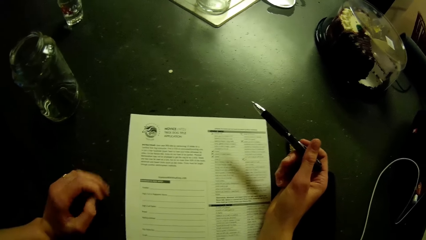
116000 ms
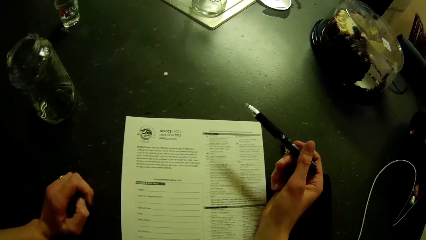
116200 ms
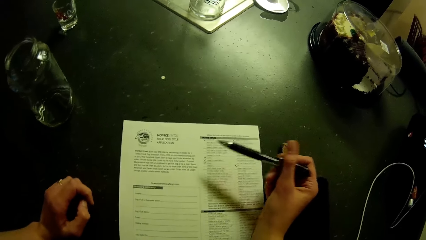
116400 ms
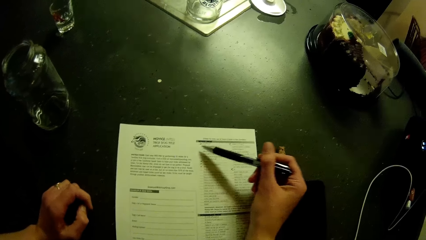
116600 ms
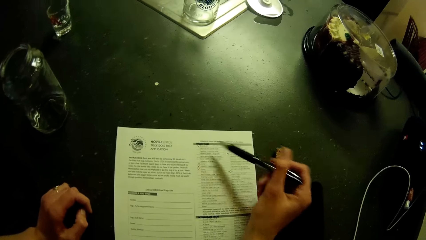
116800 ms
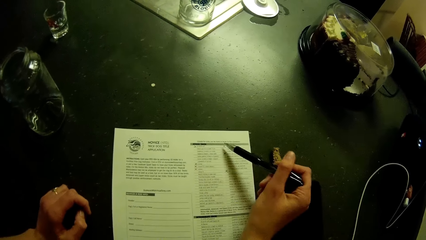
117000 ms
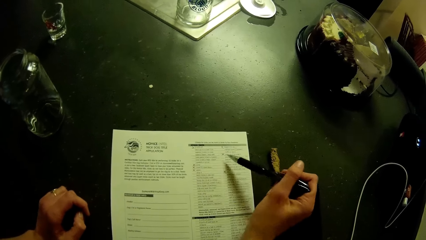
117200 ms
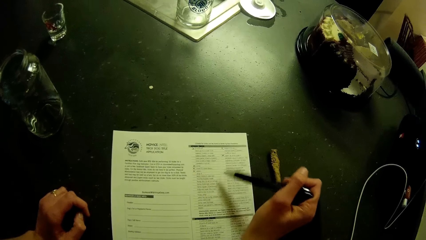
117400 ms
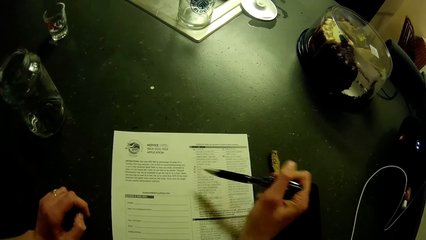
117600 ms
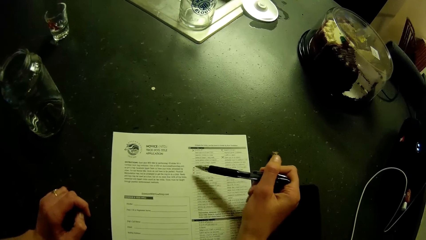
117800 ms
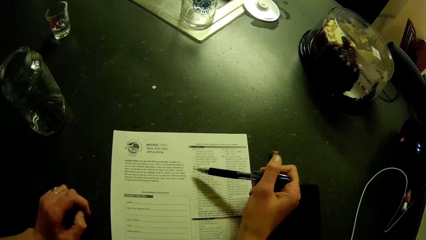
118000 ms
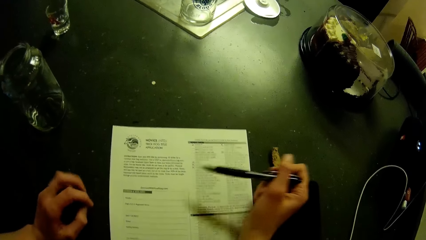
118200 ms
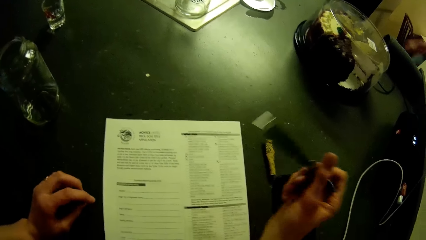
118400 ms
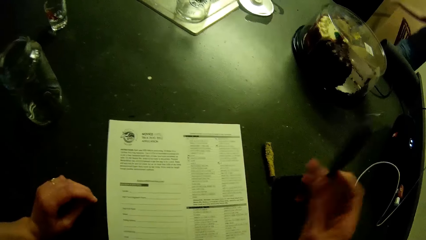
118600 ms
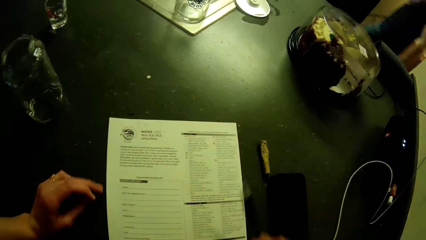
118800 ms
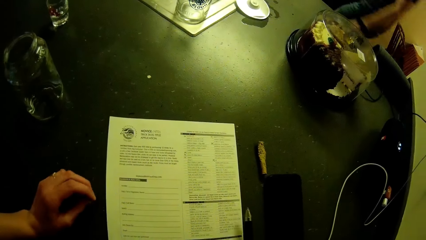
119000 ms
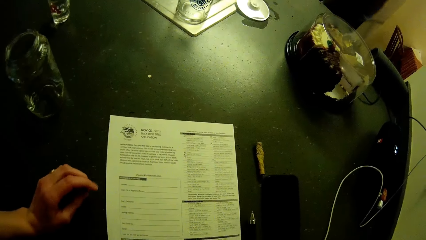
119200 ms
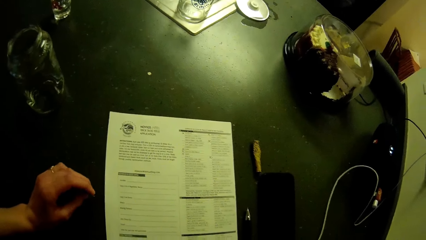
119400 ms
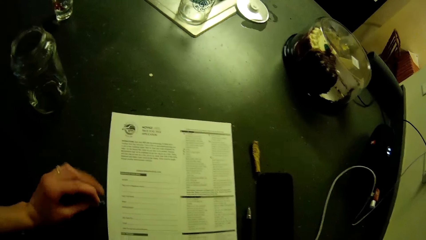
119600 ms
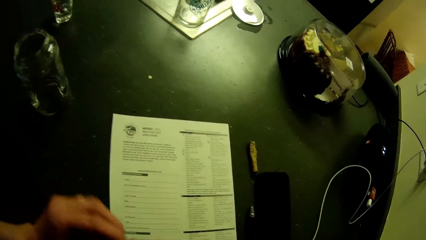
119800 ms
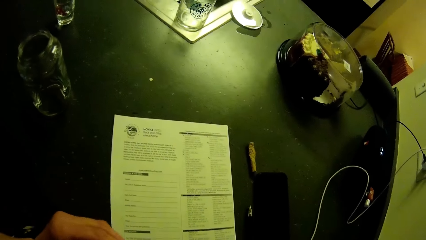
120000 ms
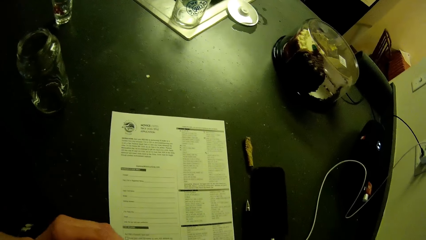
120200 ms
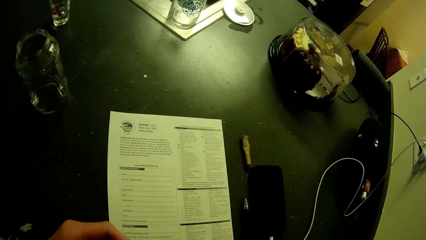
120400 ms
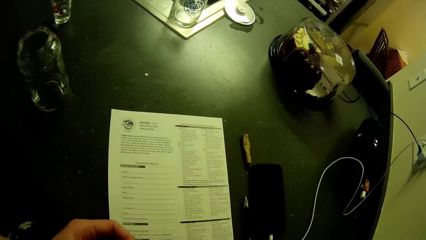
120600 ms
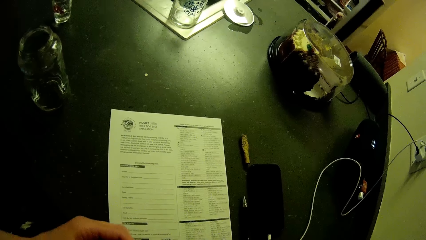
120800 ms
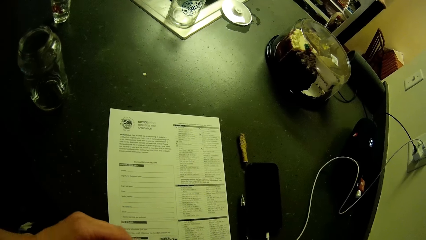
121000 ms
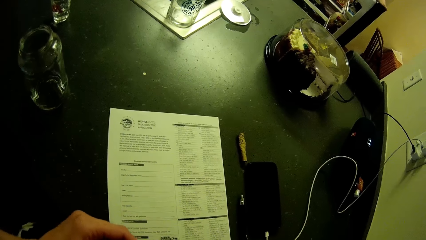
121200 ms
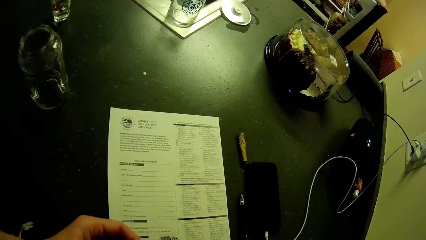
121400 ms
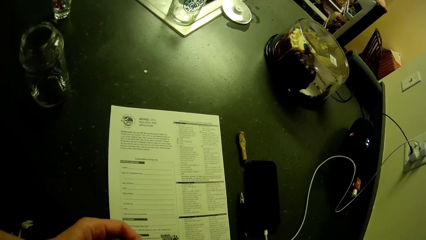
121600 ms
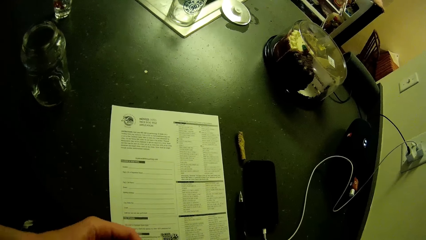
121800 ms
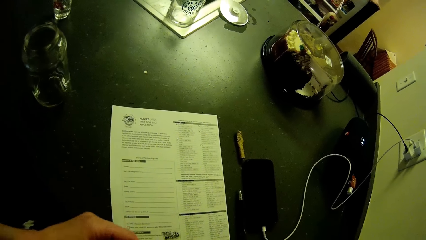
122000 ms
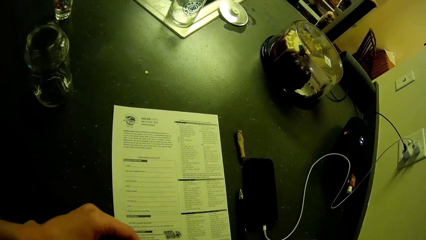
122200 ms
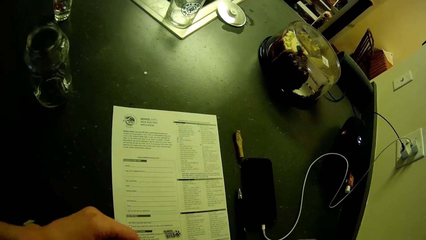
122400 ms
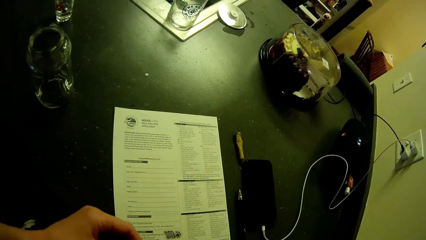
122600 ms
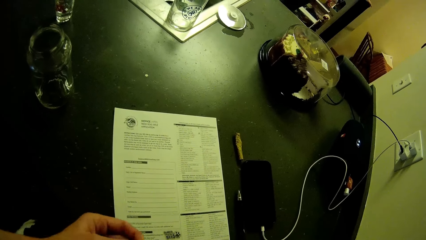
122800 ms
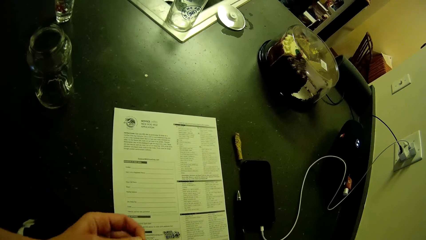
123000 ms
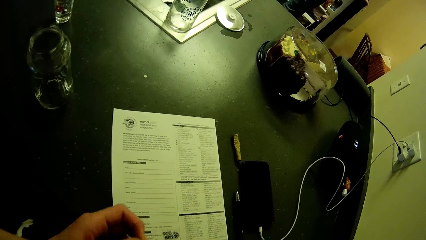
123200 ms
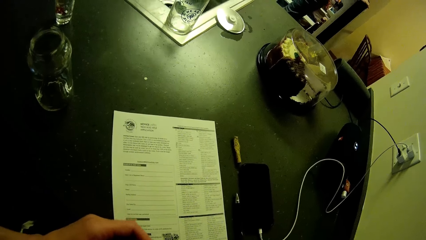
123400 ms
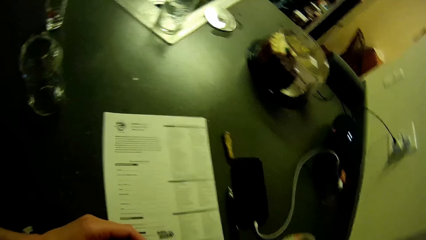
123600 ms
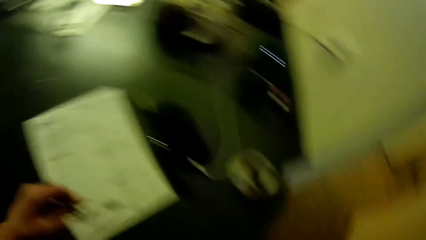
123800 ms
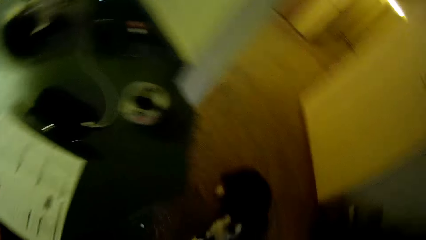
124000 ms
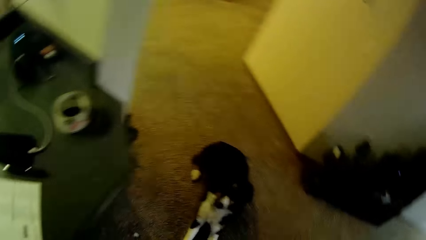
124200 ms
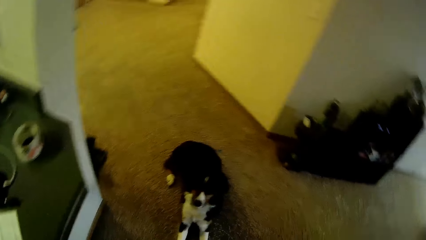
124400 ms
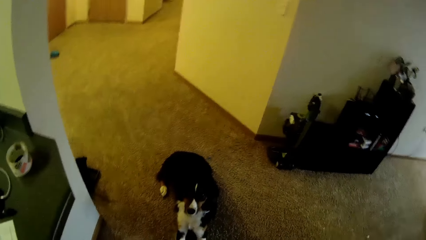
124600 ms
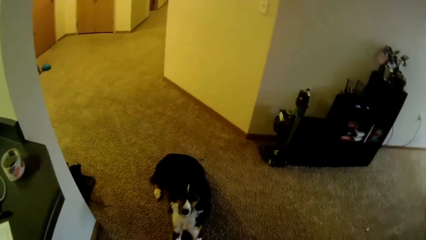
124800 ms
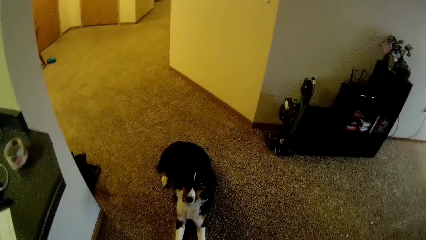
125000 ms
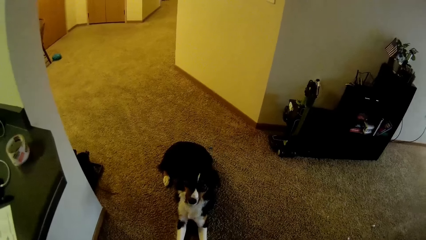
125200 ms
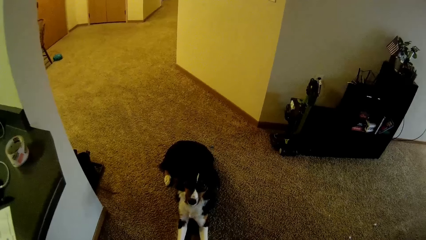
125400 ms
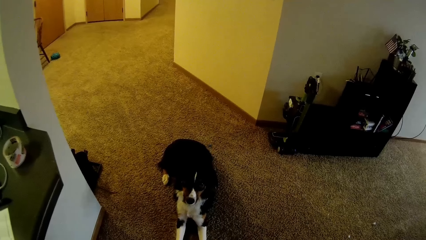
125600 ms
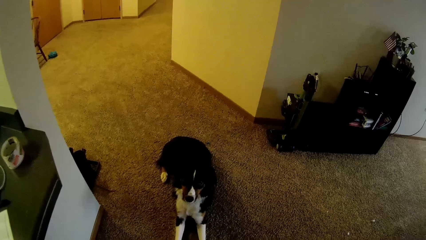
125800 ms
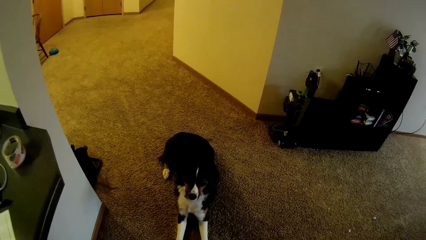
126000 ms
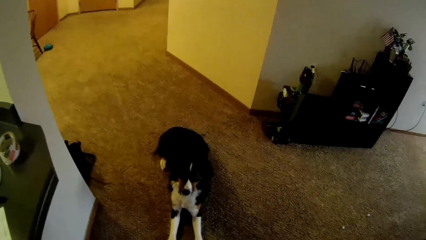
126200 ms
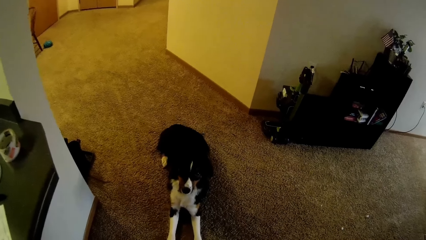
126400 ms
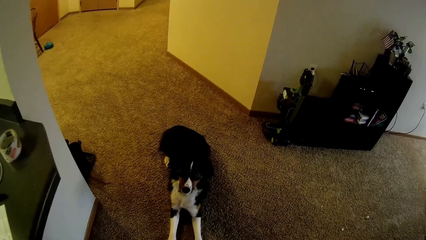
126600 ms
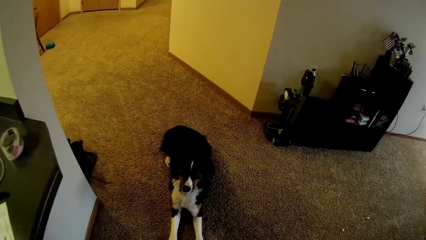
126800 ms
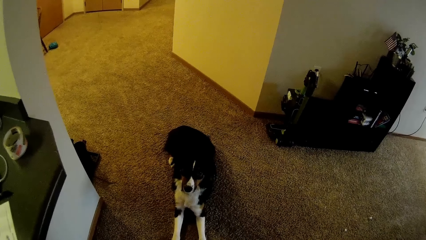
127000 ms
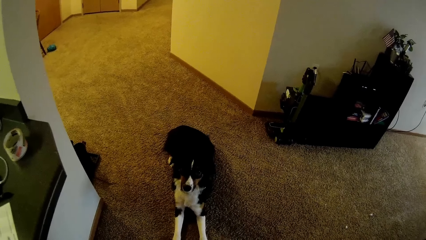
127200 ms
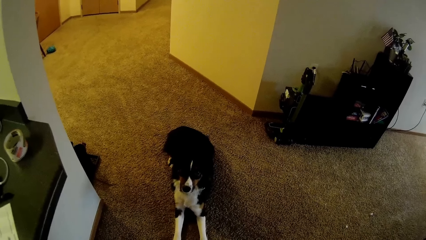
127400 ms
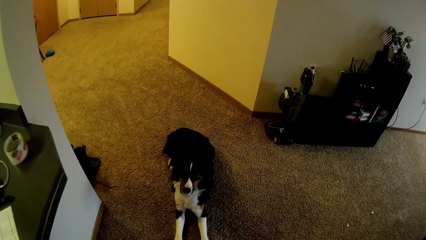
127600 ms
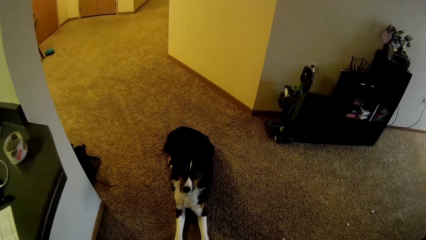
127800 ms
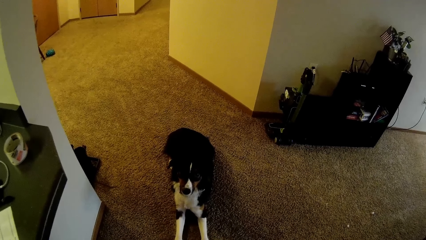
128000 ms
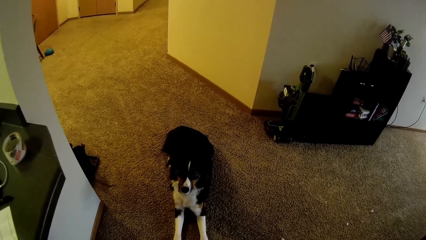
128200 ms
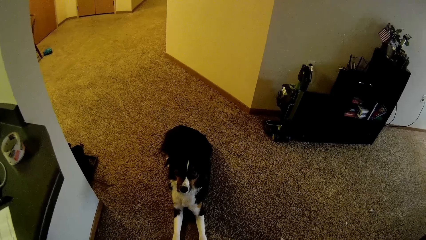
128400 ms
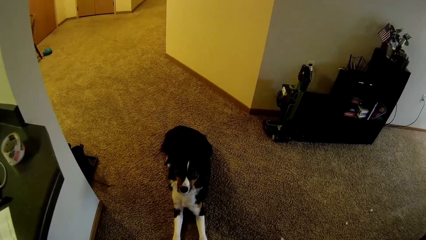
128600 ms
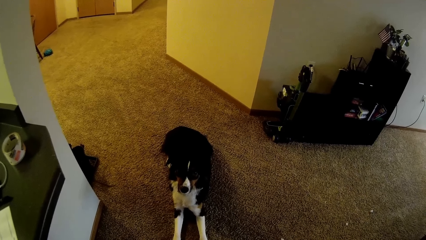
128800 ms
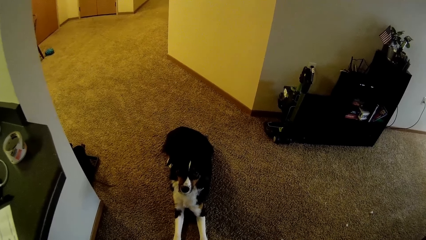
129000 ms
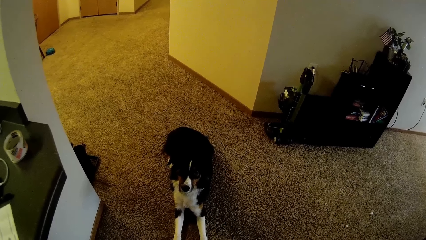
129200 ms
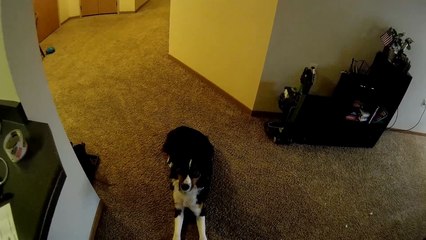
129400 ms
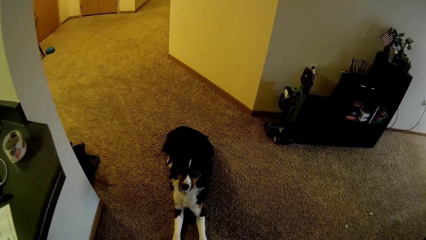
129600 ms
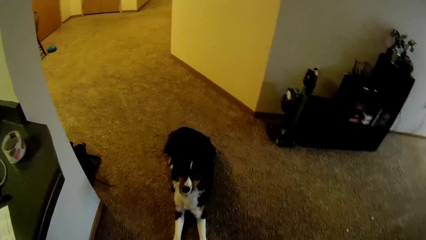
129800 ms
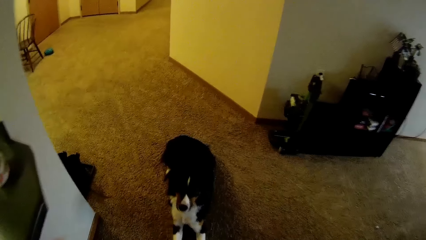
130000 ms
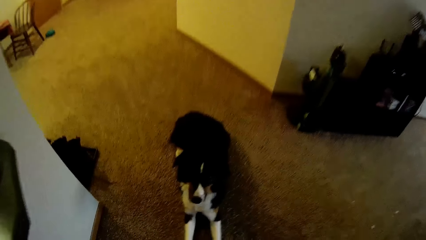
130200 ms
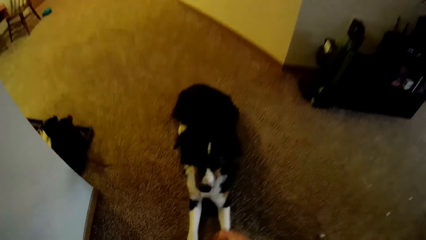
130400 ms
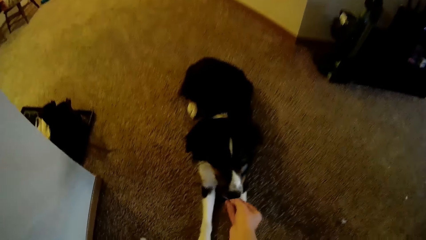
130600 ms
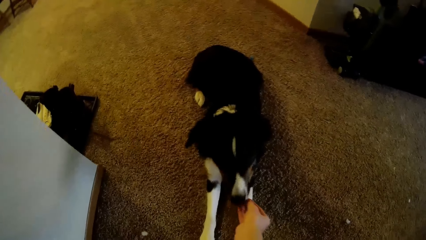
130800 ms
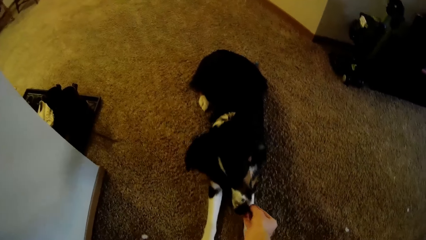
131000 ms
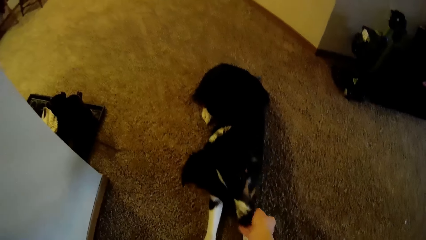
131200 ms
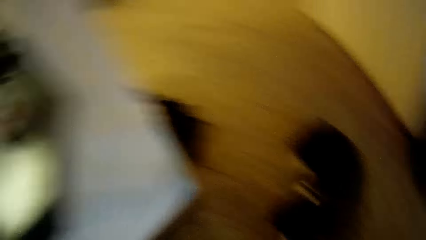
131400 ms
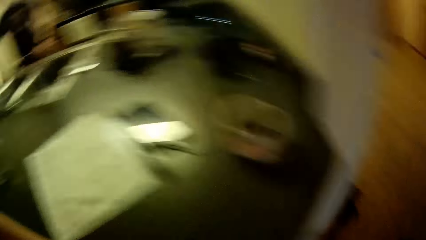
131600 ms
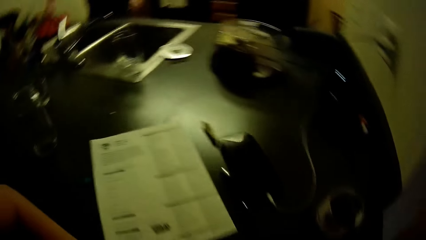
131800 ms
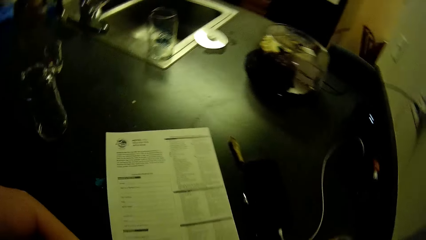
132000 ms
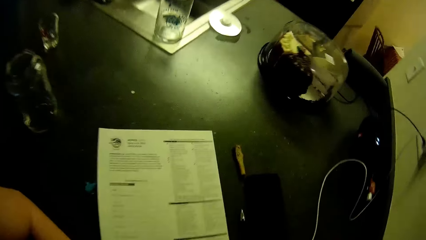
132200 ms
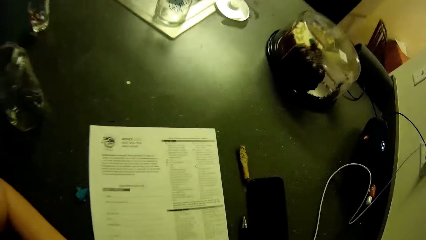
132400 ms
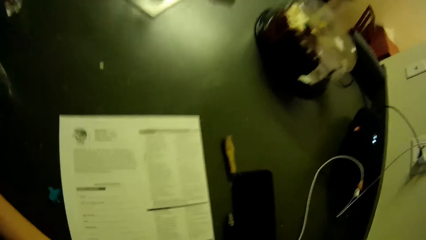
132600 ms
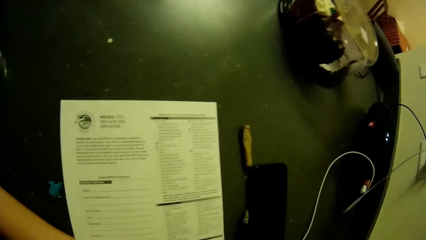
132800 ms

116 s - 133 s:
A man walks around the house. The camera wearer puts the pen on the counter top. They look at a sheet of paper. The man stands in the room. The camera wearer looks at the dog. They train the dog in the living room. They touch the dog's mouth.
